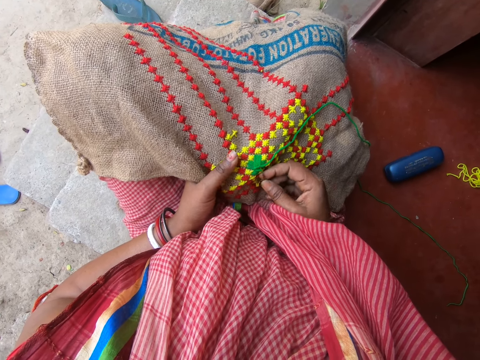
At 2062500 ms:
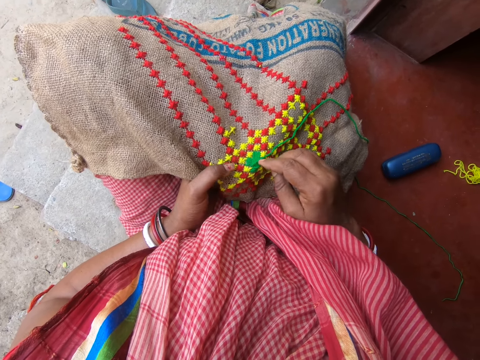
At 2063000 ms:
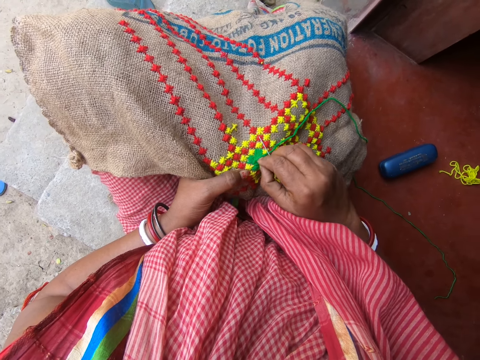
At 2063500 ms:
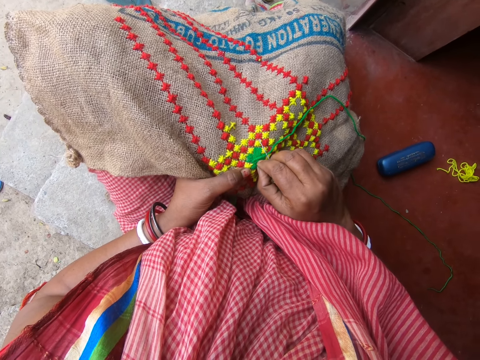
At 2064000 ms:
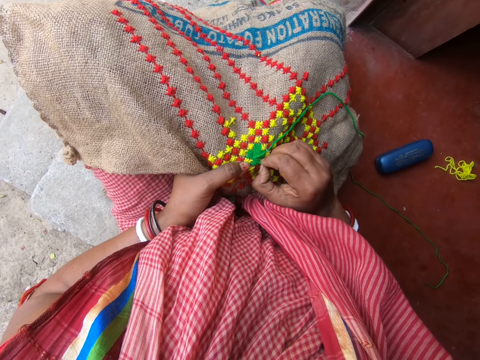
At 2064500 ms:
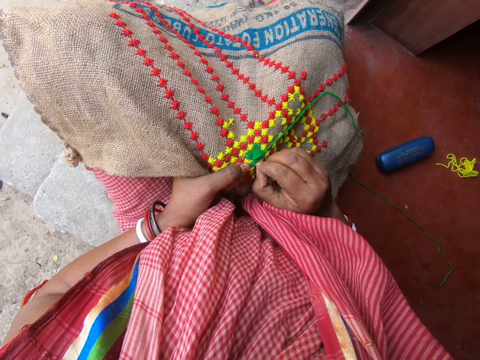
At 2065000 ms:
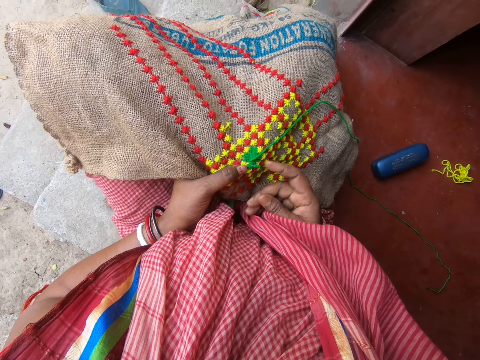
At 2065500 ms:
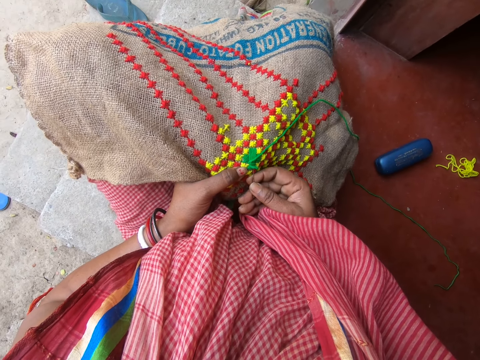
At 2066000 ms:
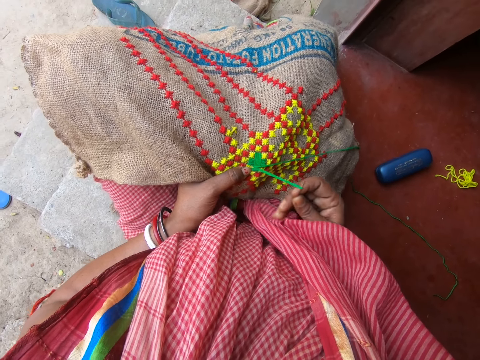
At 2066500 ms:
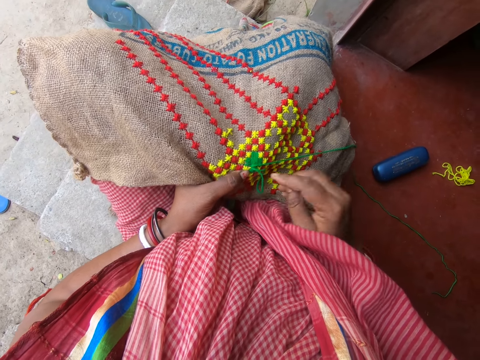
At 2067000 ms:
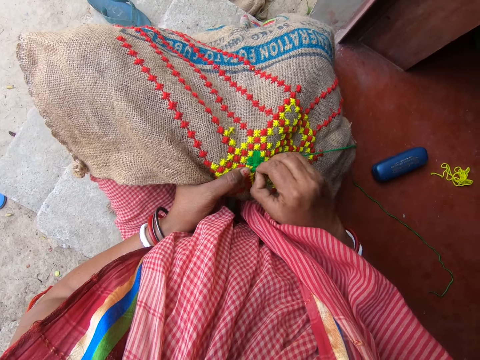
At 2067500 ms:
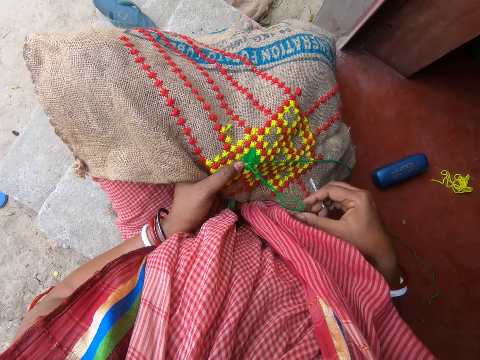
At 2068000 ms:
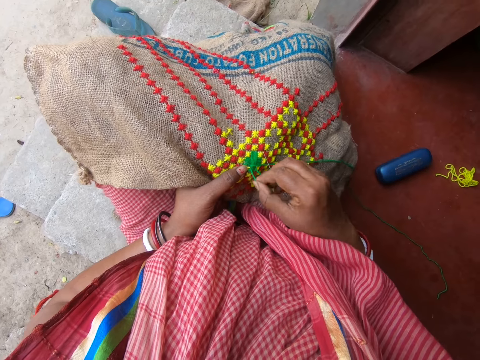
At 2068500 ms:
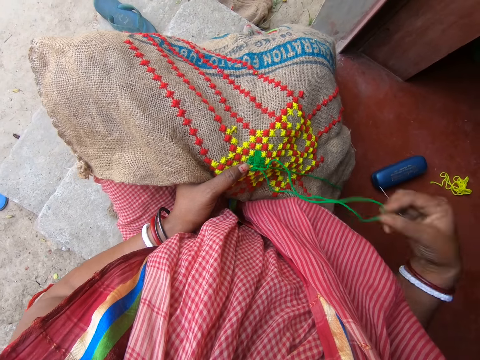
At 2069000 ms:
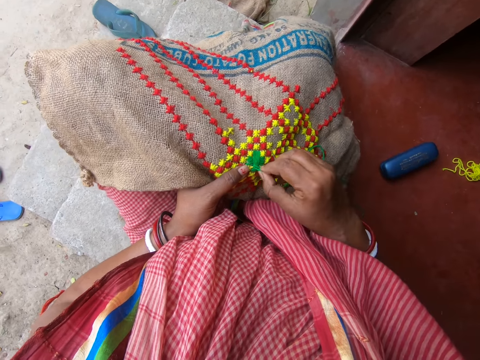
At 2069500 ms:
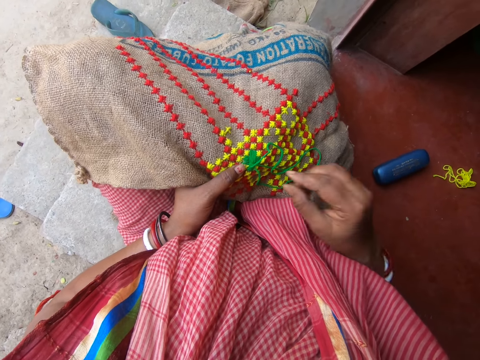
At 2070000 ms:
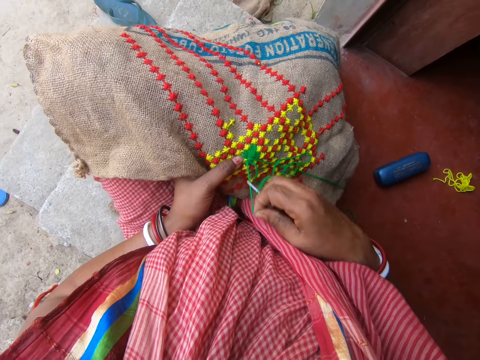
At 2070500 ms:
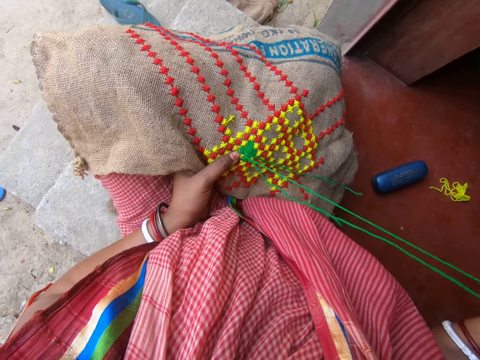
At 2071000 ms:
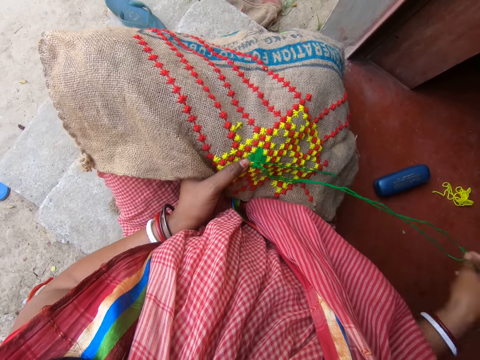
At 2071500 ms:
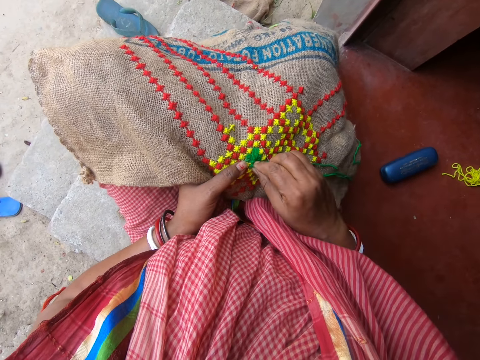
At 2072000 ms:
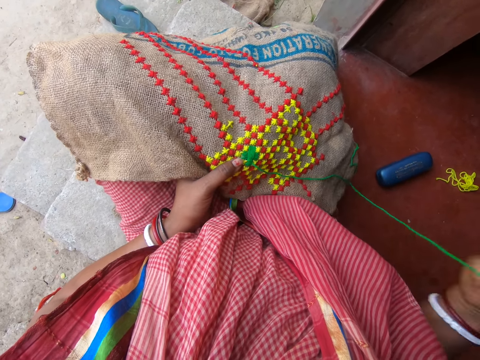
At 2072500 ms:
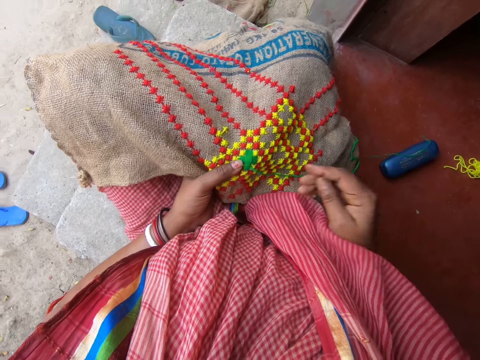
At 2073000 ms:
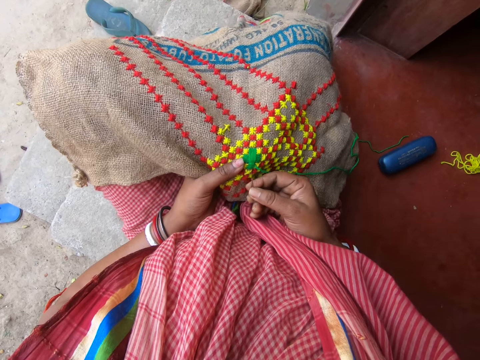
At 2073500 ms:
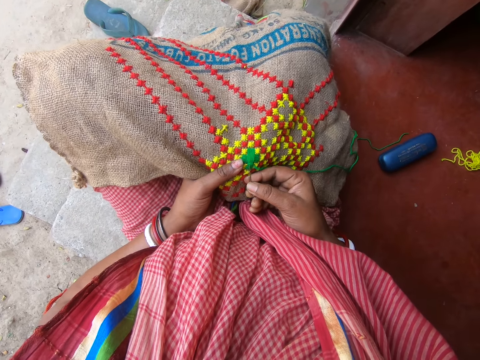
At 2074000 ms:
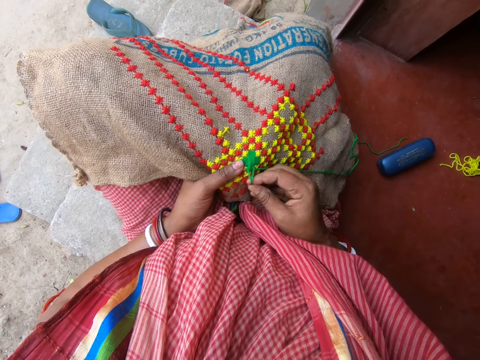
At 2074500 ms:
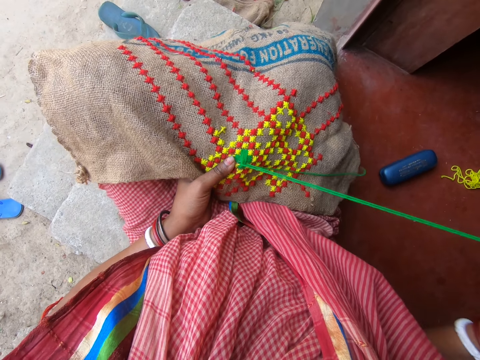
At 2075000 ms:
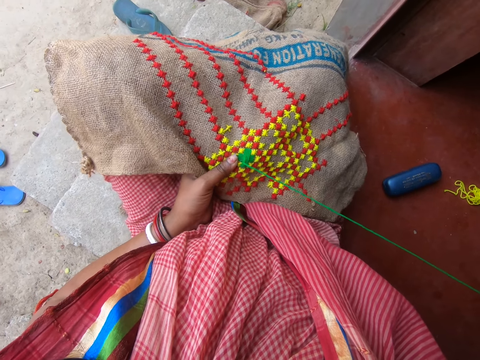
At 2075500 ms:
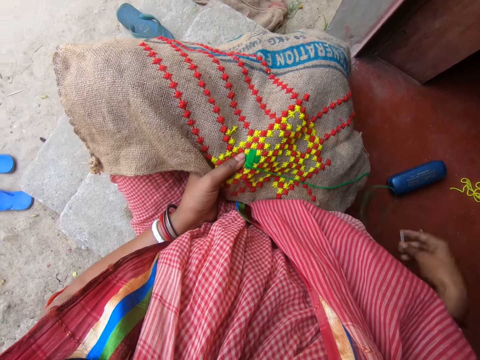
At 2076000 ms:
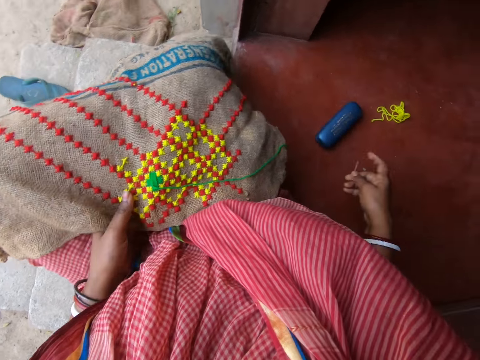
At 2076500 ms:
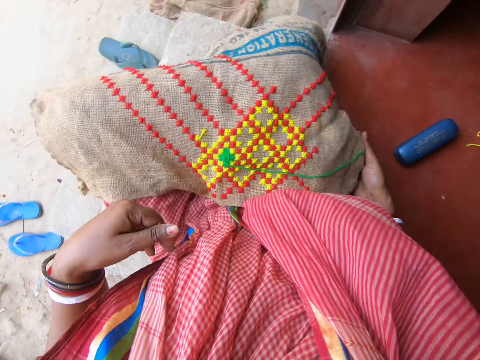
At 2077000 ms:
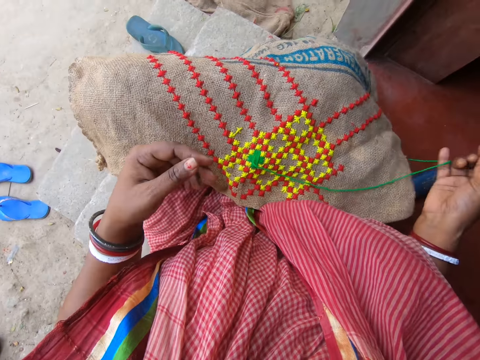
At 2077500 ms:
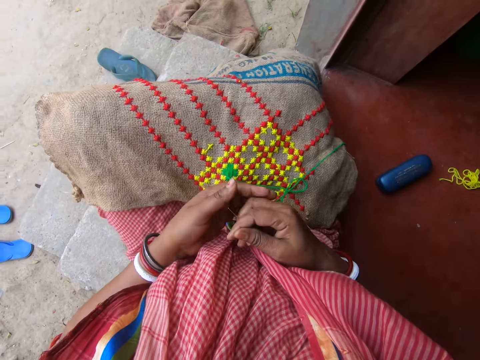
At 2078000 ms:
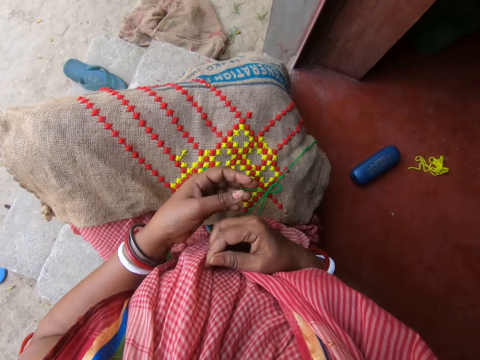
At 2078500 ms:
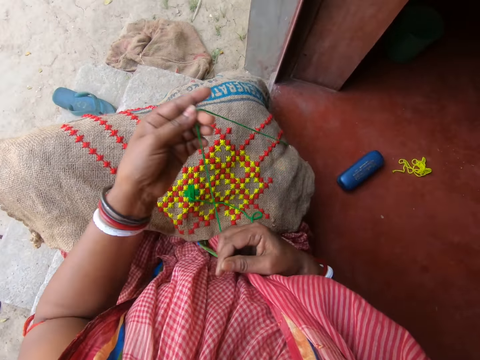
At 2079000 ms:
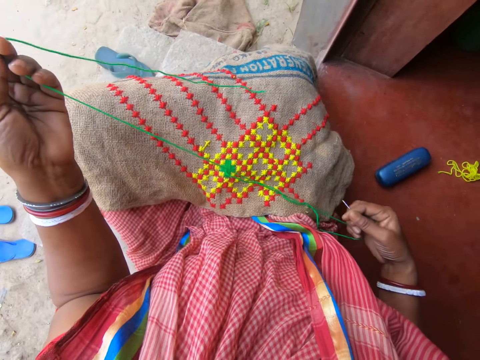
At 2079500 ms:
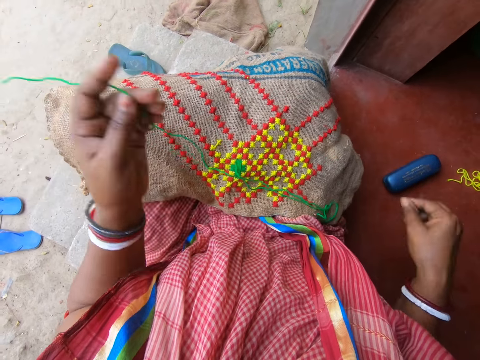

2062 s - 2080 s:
The camera wearer pulls the thread on the fabric with her right hand. She pulls the thread on the fabric with the needle in her right hand. She drops the fabric in her left hand on her lap. She picks up the thread. She straightens the thread with her hands.

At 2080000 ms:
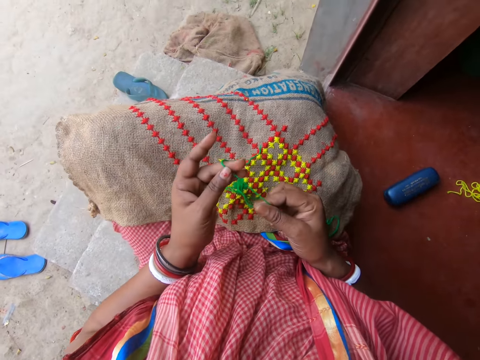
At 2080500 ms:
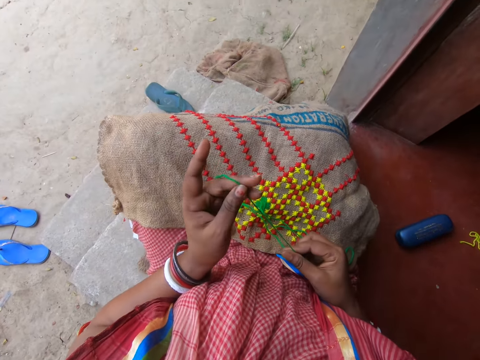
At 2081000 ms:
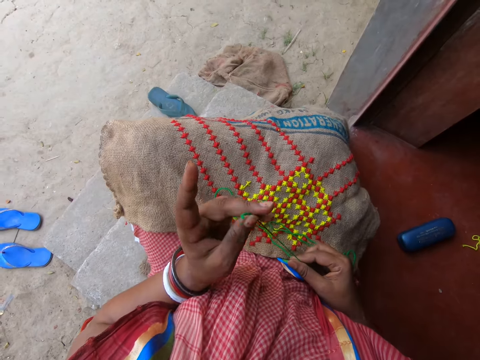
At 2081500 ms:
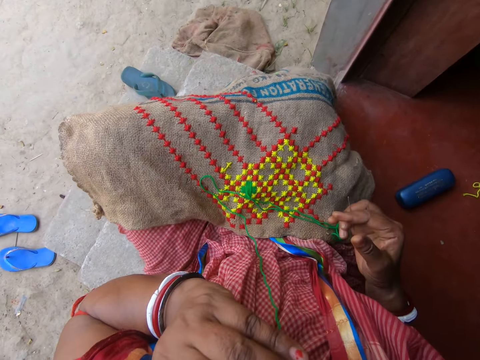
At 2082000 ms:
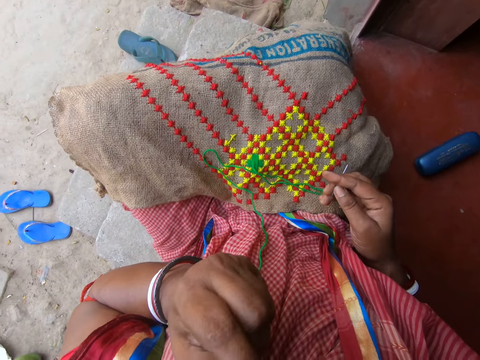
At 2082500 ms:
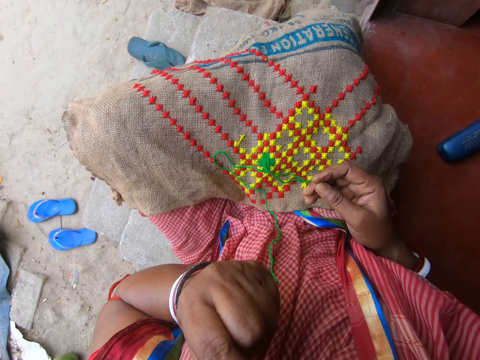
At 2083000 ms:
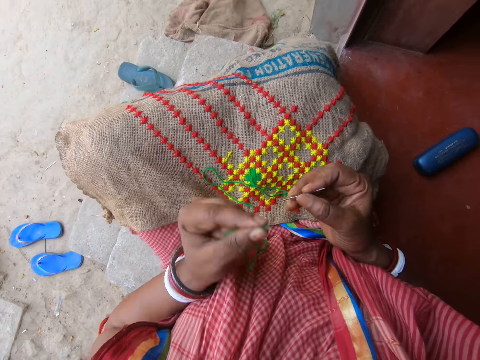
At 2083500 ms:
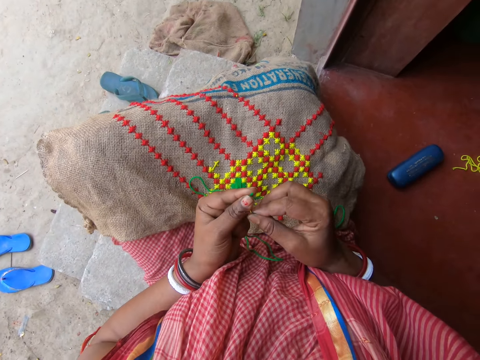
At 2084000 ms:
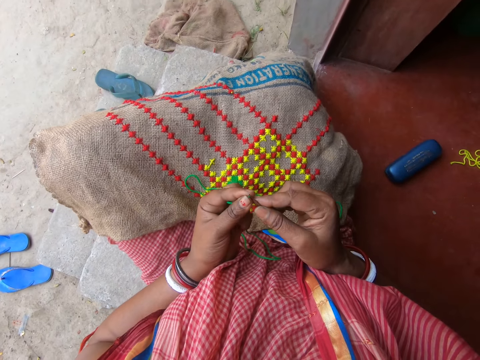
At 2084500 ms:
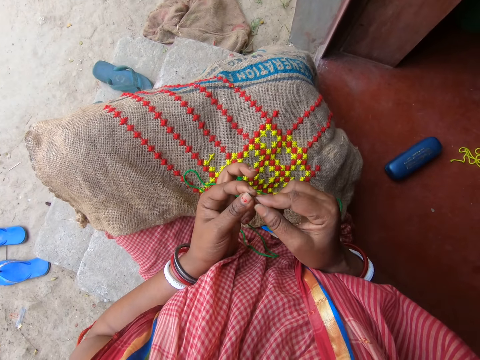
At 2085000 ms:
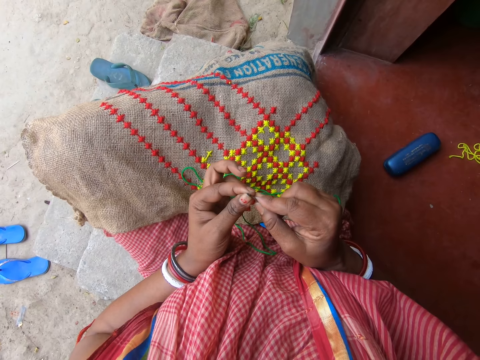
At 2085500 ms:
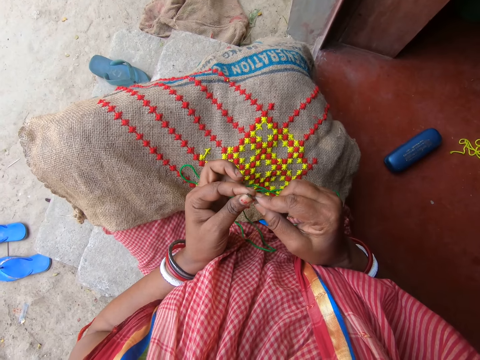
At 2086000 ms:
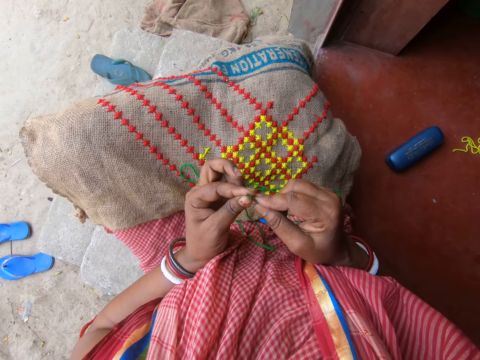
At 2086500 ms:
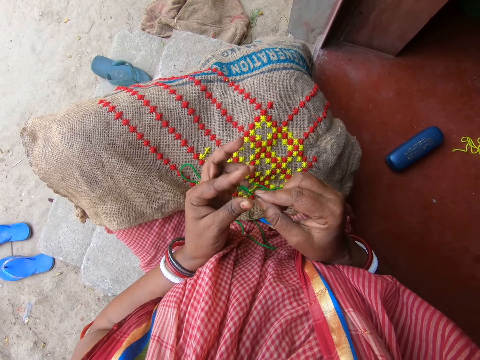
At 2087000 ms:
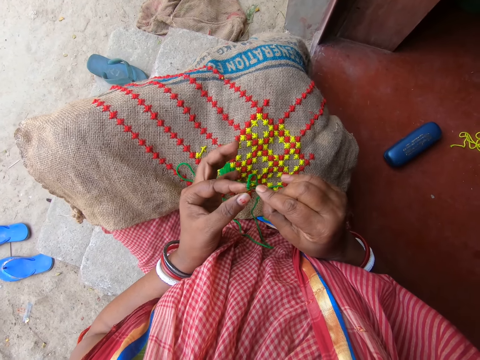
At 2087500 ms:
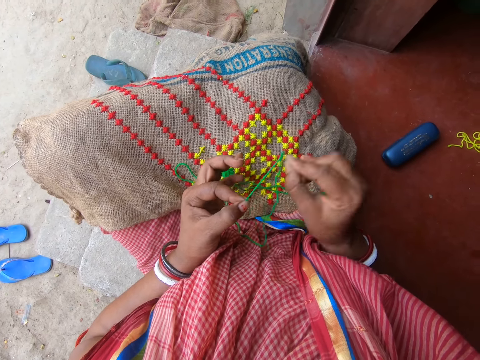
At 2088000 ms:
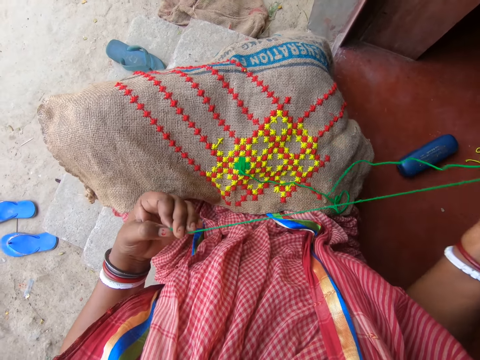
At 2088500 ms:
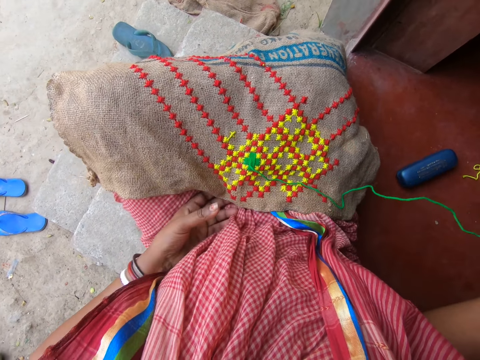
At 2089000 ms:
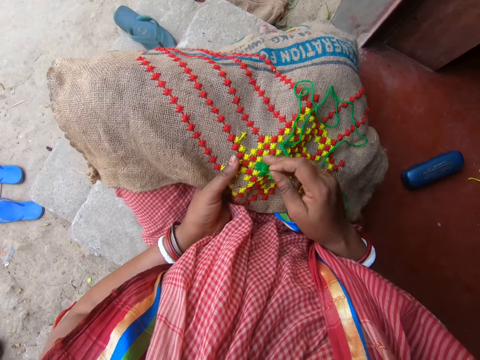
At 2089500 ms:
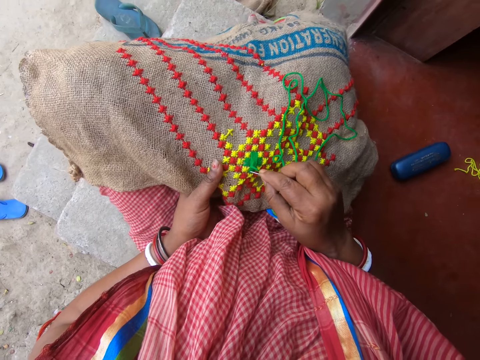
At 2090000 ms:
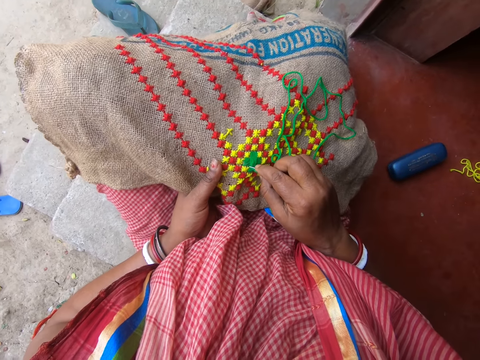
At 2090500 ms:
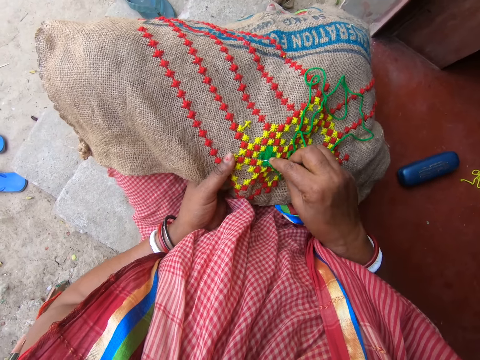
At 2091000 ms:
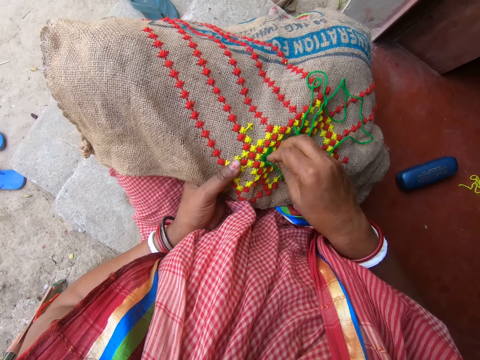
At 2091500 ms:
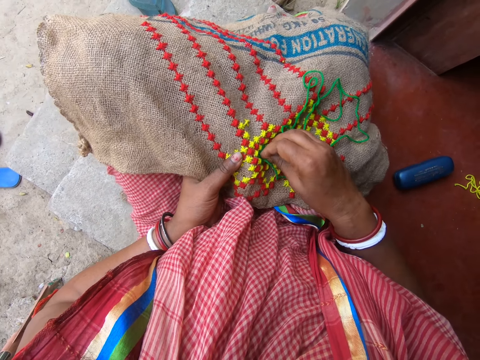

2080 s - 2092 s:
The camera wearer puts the thread in her mouth with her left hand. She licks the thread. She inserts the thread in her left hand into the needle in her right hand. She picks up the fabric from her lap with her left hand. She stitches on the fabric in her left hand with the needle and thread in her right hand.
